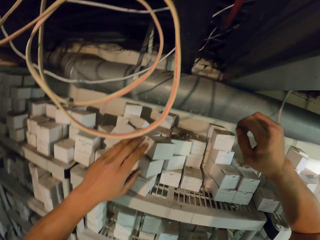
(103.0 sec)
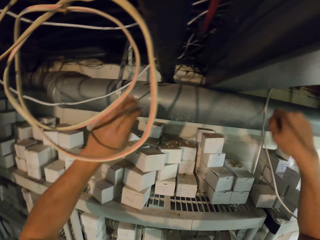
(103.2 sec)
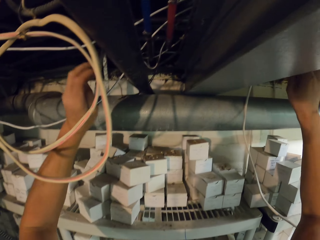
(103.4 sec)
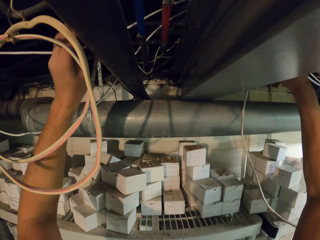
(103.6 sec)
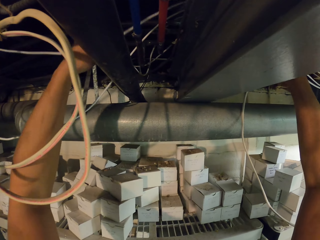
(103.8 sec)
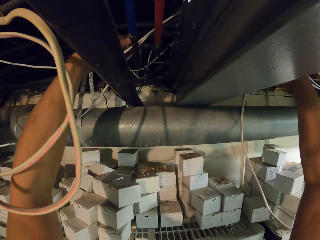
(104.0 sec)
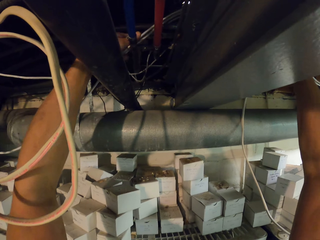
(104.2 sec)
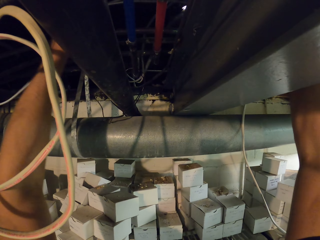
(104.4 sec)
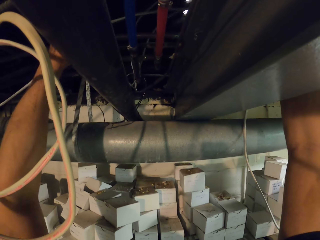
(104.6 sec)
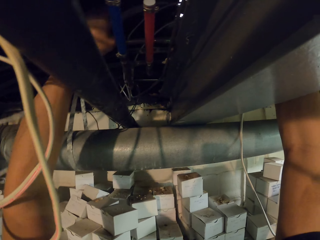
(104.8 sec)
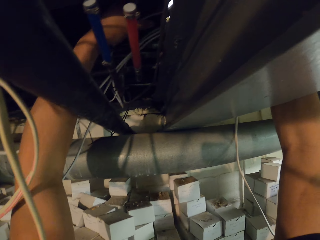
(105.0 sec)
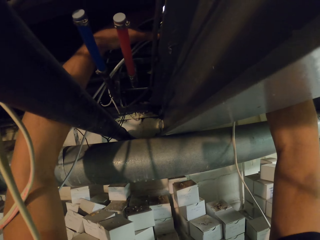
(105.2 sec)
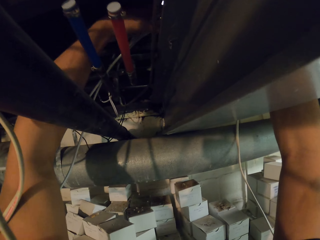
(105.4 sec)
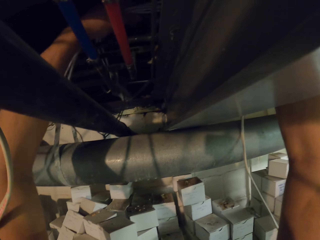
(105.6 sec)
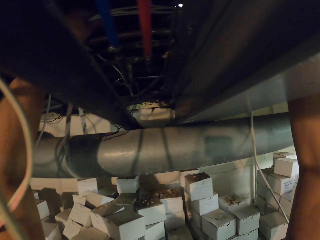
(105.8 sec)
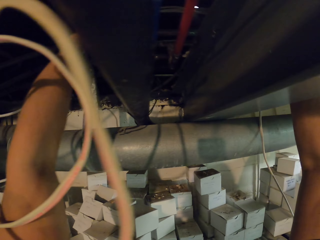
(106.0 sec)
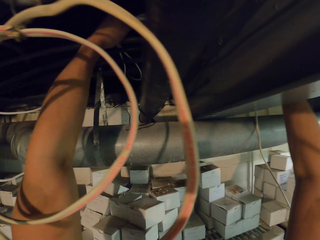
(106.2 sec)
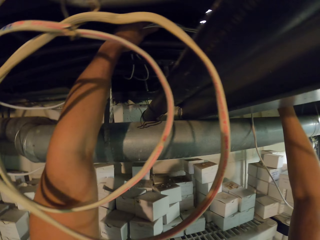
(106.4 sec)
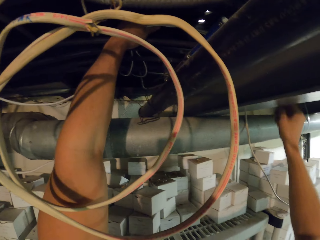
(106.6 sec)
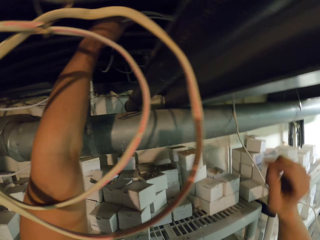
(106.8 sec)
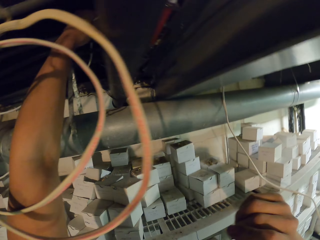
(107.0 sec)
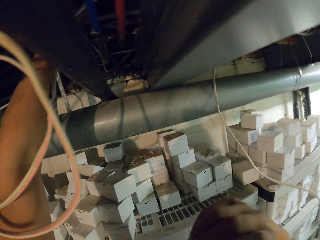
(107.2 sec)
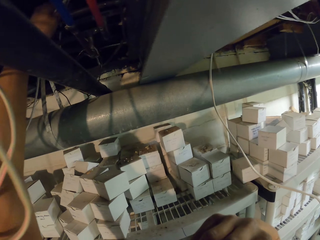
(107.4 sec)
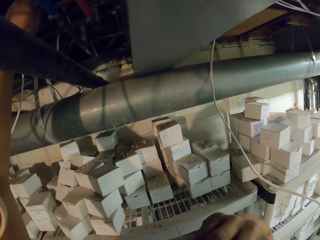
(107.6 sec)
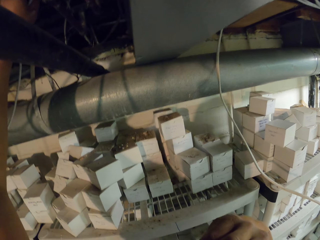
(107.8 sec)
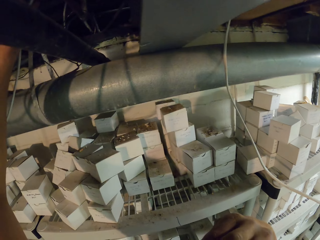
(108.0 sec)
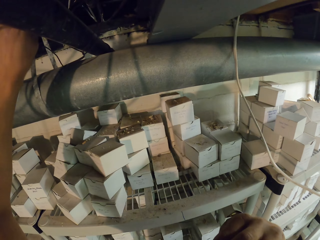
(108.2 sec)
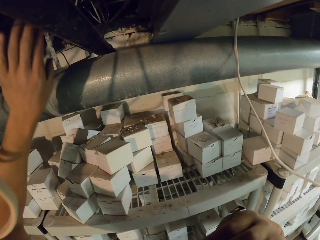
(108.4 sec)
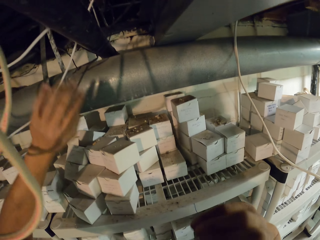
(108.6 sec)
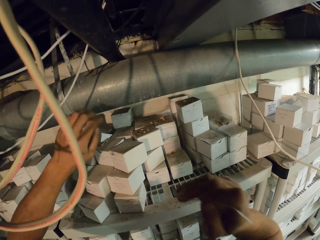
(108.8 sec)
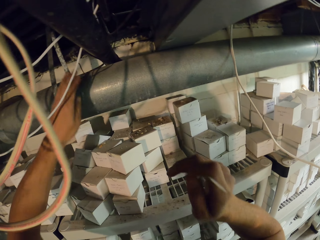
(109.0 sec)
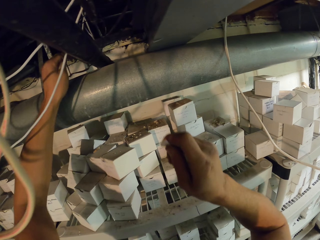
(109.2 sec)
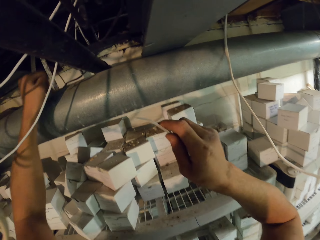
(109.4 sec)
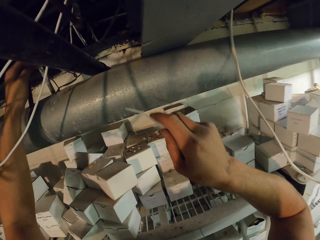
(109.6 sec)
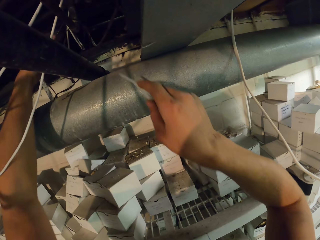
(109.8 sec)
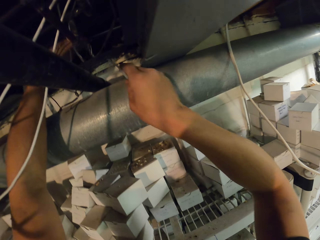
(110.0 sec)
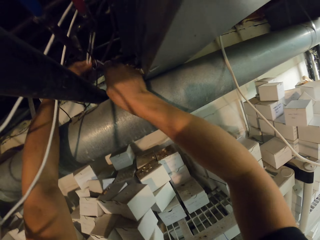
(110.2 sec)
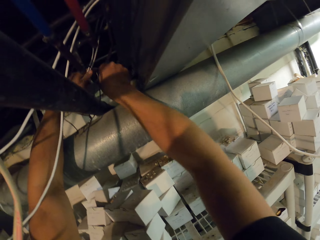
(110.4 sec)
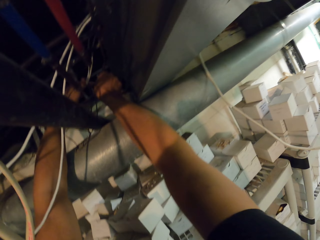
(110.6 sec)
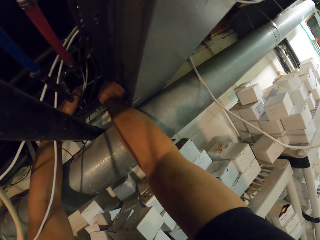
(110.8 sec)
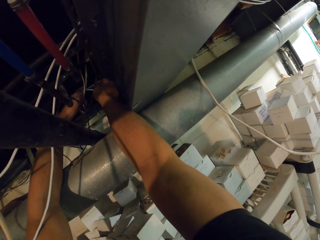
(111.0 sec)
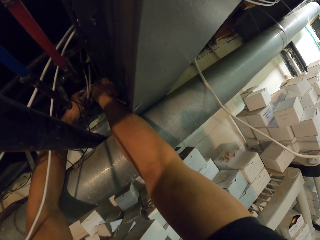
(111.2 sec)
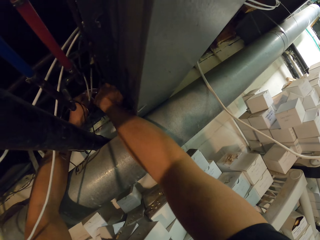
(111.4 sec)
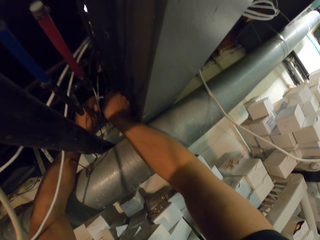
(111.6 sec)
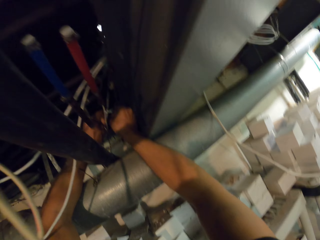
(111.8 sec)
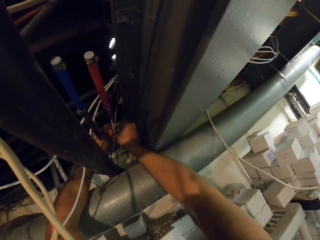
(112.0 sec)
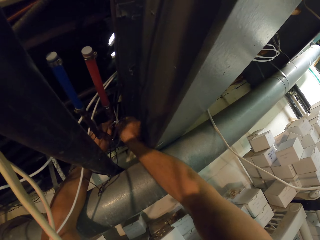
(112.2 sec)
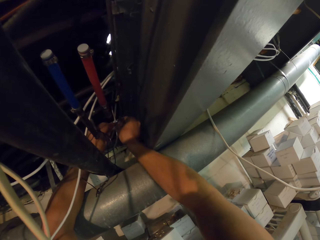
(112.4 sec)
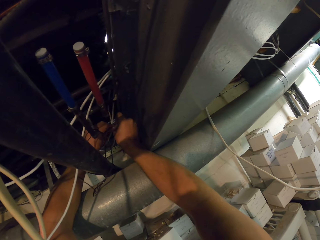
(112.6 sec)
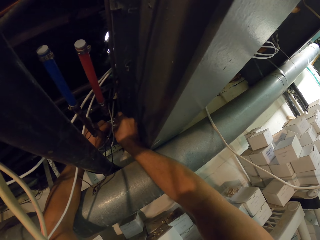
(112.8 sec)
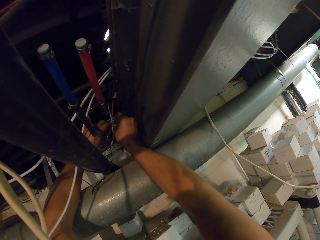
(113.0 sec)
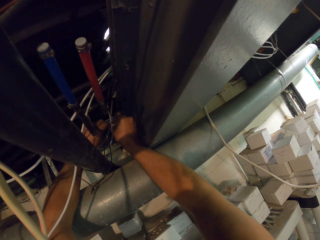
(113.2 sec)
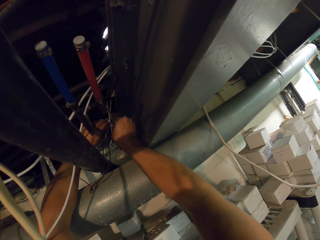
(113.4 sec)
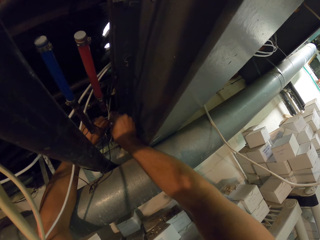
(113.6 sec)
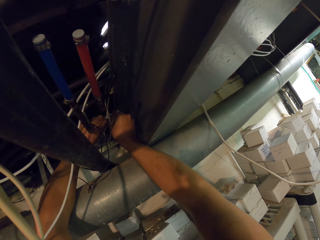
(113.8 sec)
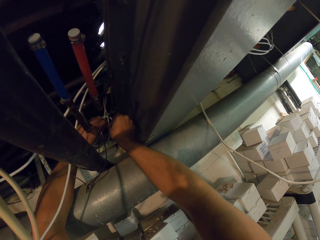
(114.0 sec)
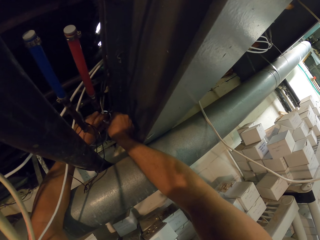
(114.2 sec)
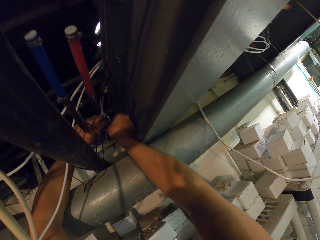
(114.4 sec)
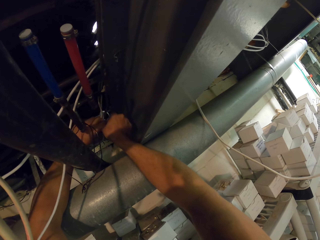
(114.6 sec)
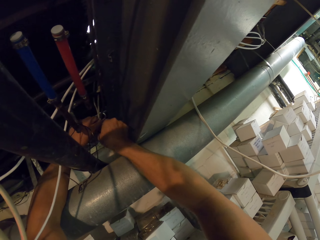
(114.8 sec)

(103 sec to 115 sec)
The camera wearer moves in the room. They pull the cables. They take a cable tie. They tie the cables. They hold the cables.

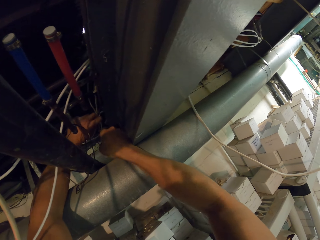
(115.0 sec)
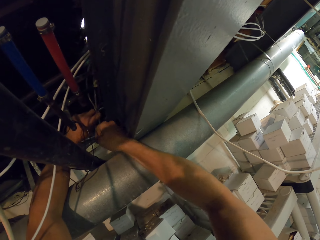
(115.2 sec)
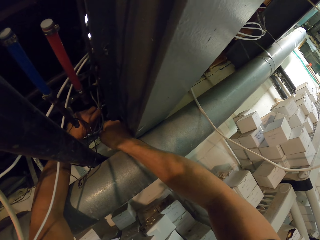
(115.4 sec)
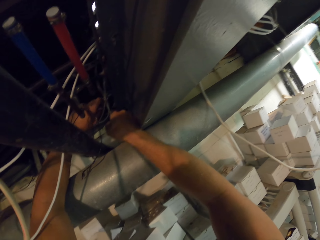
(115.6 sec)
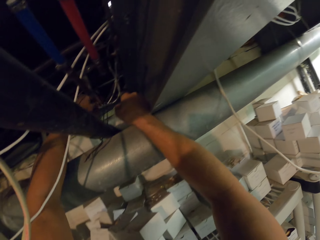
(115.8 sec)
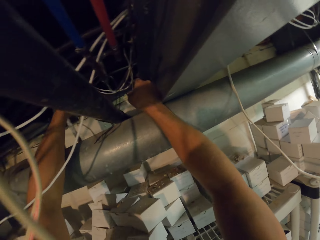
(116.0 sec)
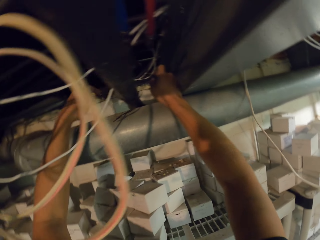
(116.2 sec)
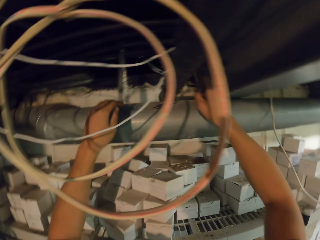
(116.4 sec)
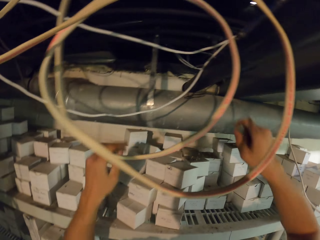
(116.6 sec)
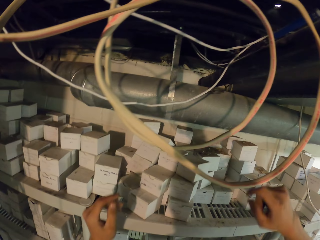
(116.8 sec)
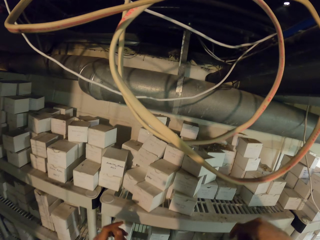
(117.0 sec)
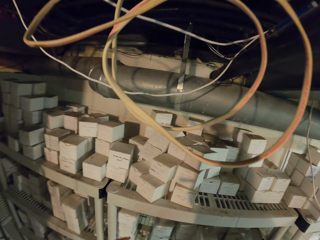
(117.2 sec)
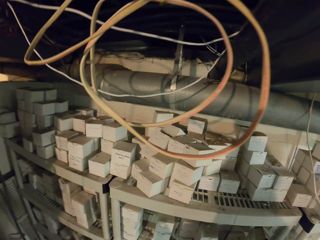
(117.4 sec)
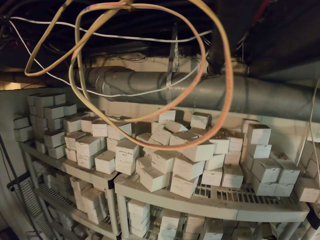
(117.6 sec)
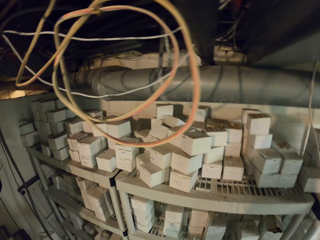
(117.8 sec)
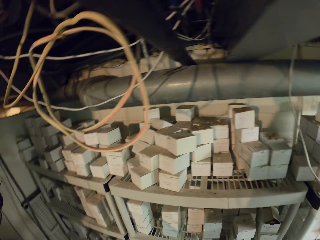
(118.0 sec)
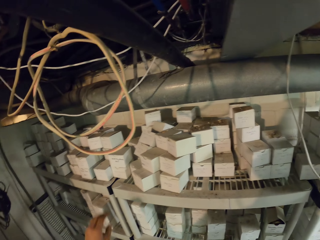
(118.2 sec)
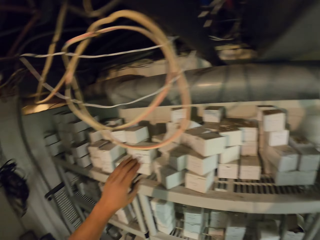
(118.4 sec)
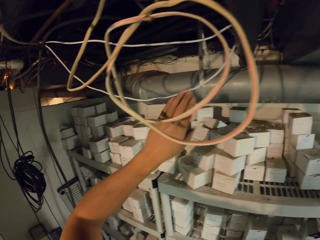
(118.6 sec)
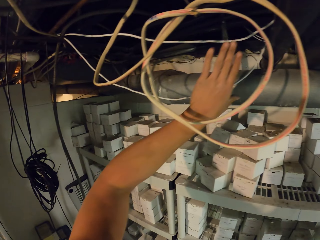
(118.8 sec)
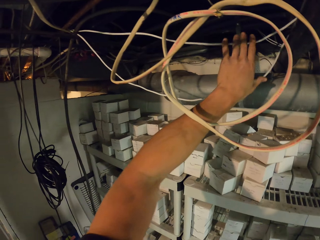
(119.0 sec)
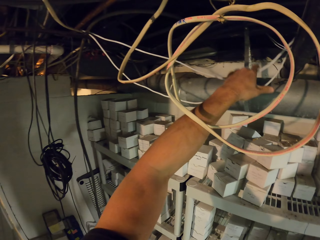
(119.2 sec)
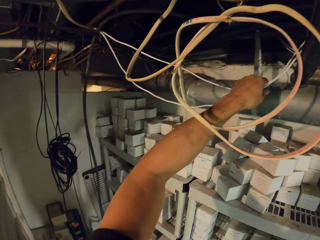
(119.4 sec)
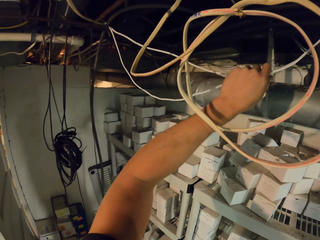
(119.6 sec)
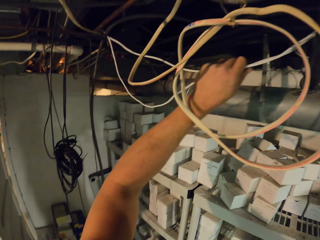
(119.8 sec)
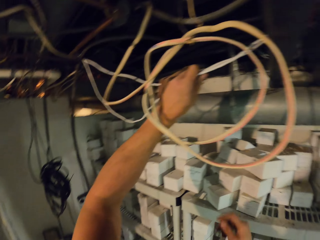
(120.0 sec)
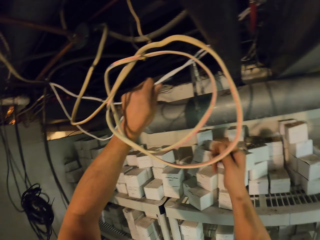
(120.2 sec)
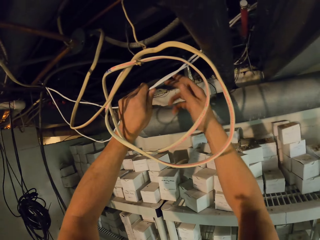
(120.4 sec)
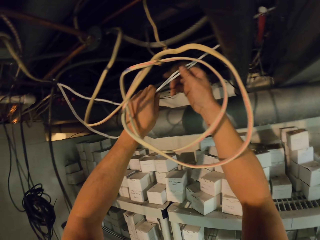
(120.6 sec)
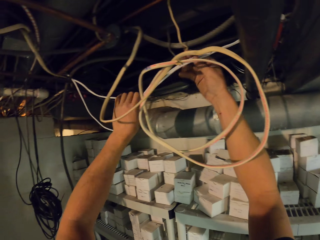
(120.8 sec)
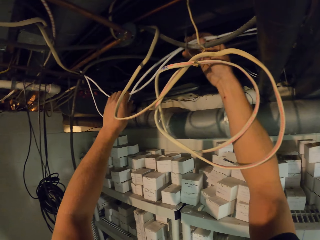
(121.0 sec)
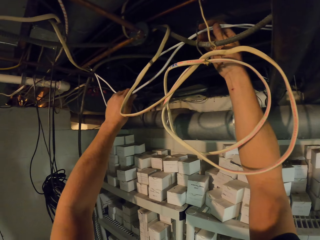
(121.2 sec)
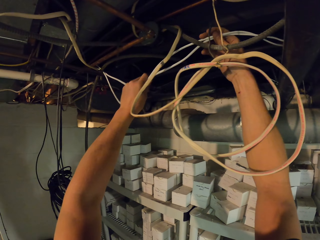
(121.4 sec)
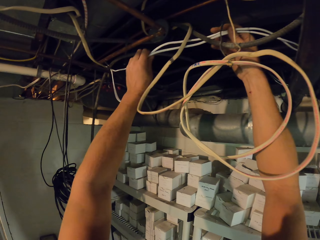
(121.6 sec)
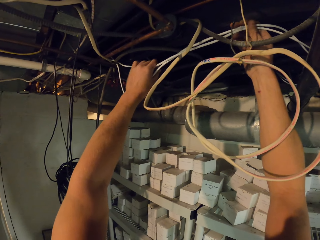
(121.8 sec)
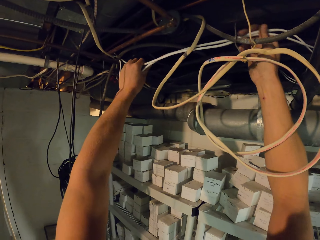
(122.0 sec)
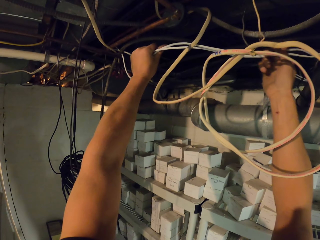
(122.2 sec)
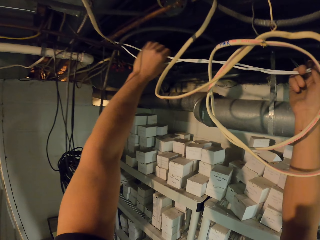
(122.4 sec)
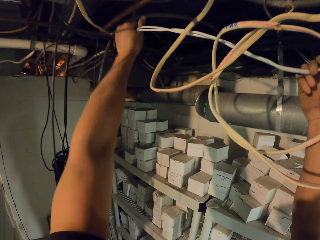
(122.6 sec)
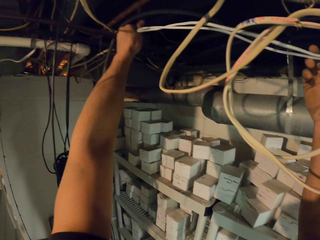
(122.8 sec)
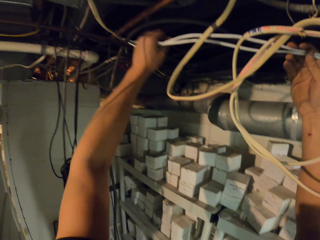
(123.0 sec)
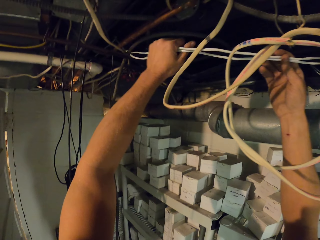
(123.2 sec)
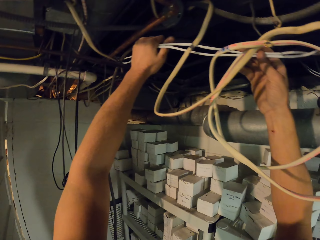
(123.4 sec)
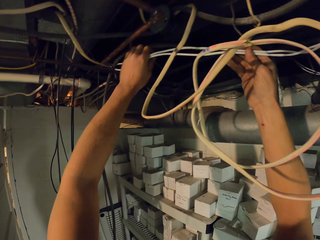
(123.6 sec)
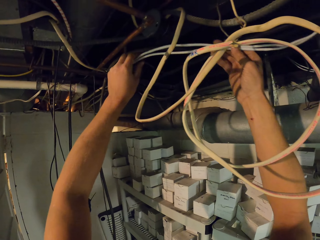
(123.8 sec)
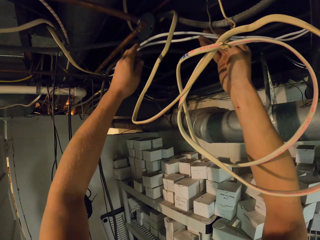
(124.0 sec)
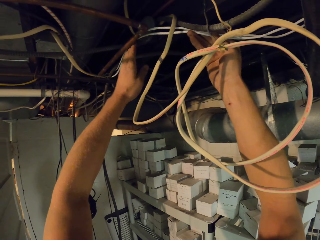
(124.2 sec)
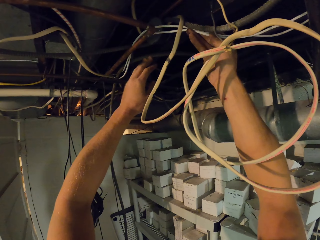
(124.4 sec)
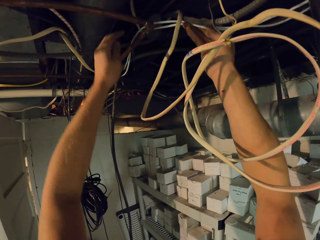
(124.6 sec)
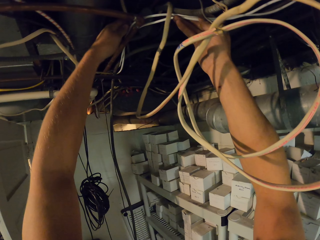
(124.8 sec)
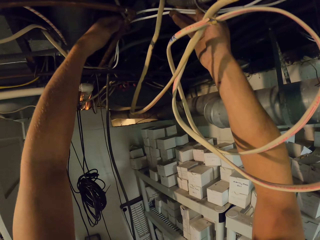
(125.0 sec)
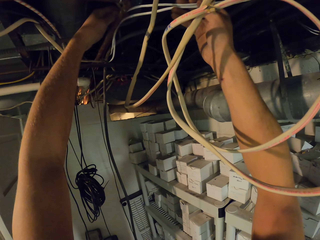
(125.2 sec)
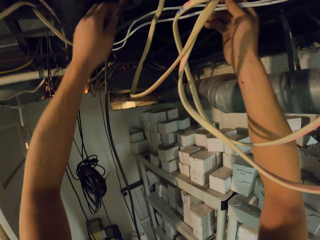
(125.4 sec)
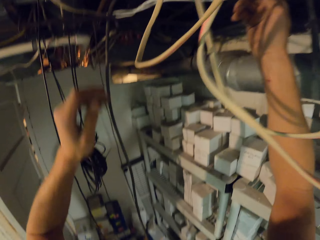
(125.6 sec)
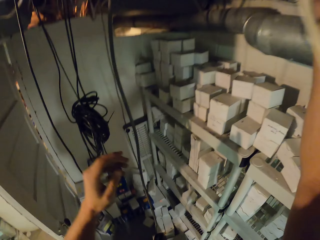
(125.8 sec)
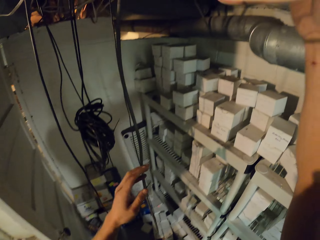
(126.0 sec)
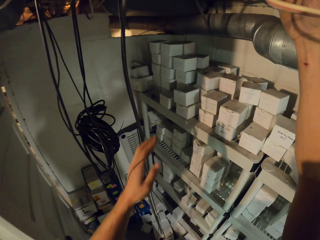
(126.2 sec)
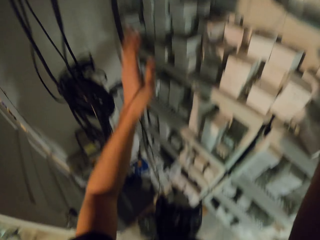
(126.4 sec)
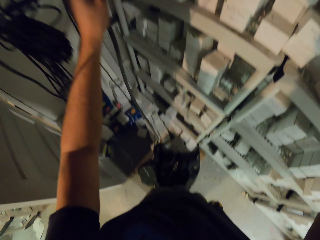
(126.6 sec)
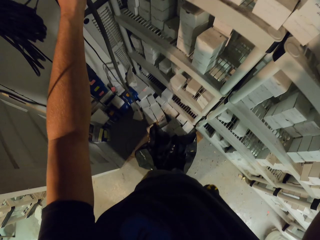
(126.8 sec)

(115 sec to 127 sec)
The camera wearer looks round. They hold the cables. They adjust the cables. They pull the cables.
